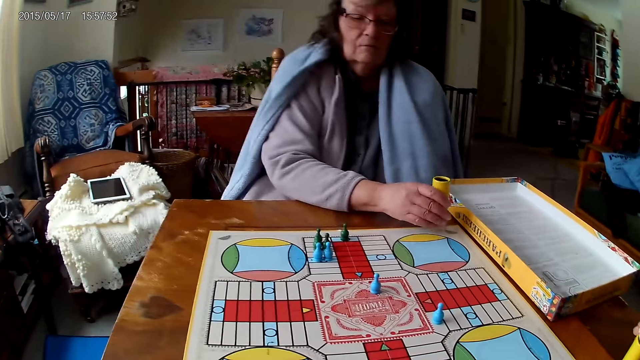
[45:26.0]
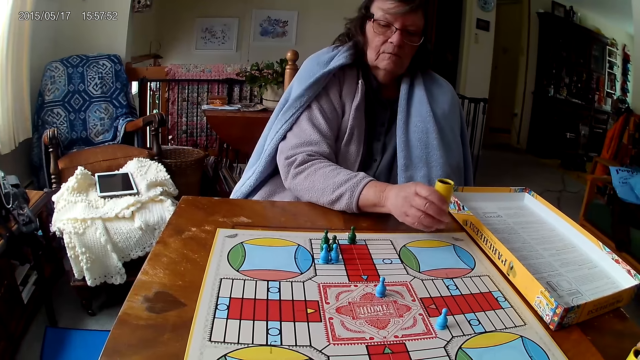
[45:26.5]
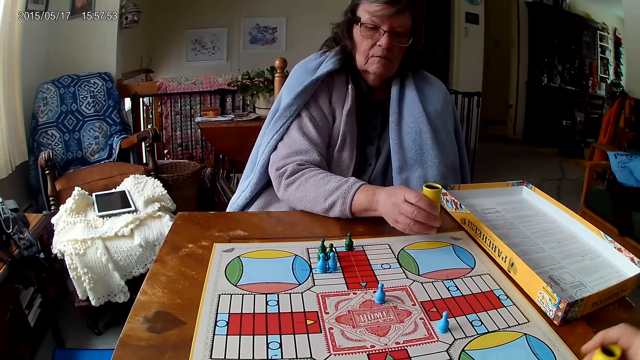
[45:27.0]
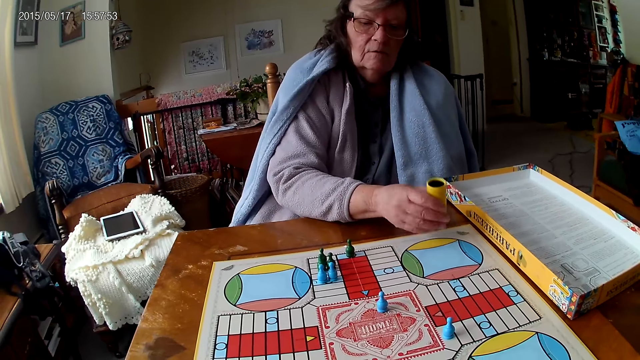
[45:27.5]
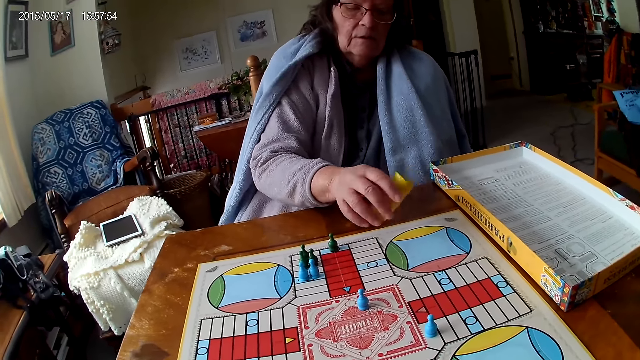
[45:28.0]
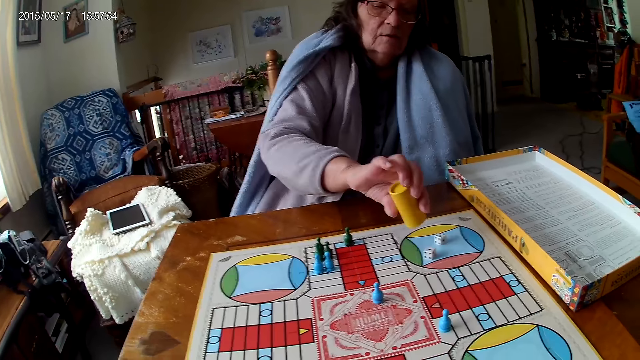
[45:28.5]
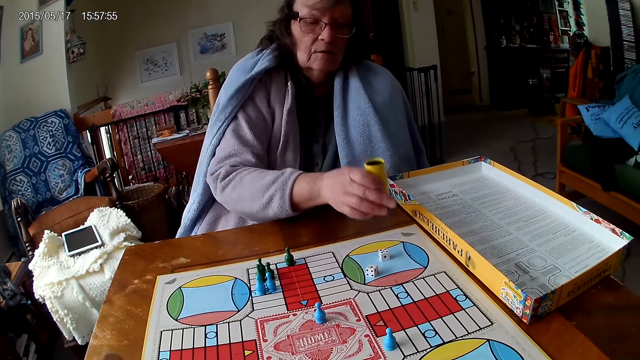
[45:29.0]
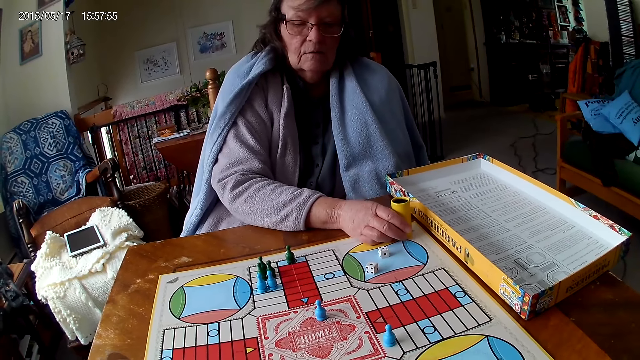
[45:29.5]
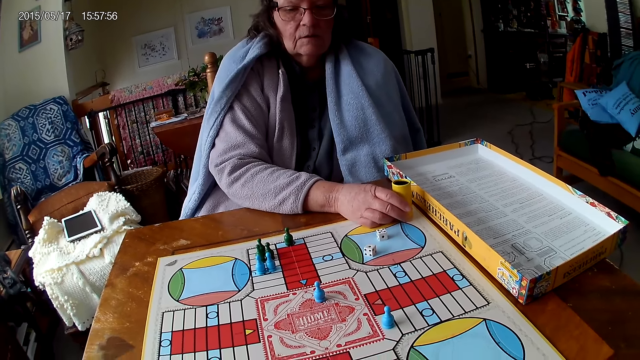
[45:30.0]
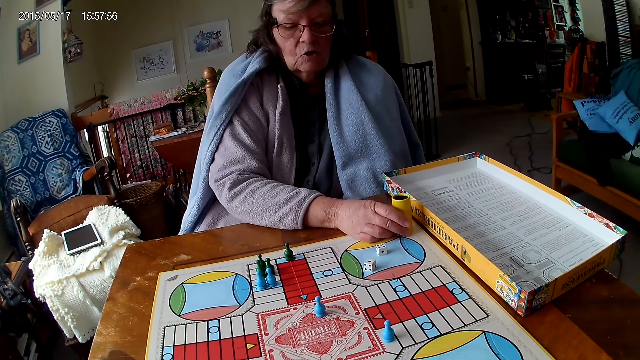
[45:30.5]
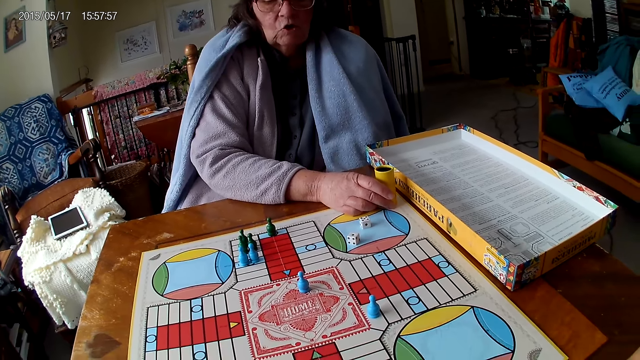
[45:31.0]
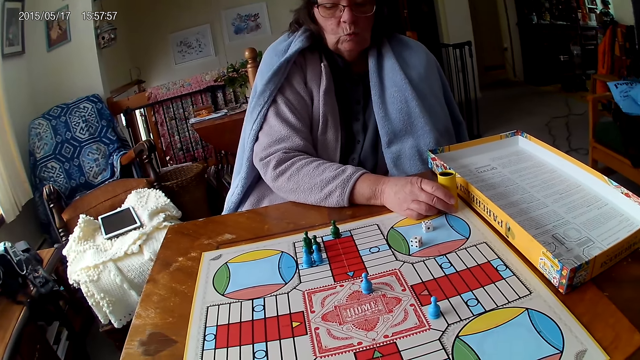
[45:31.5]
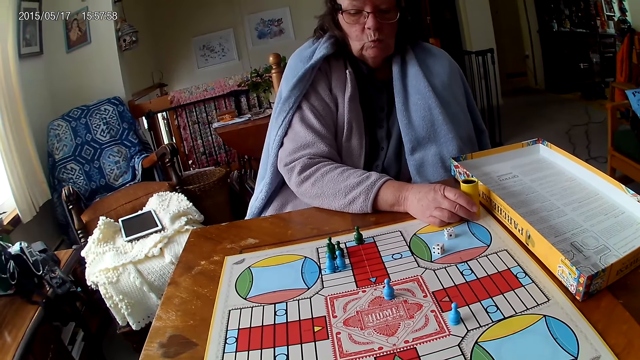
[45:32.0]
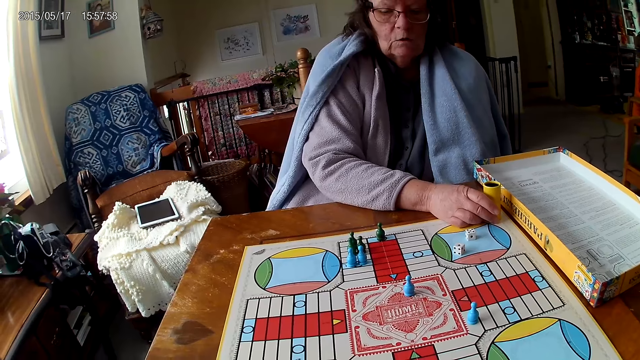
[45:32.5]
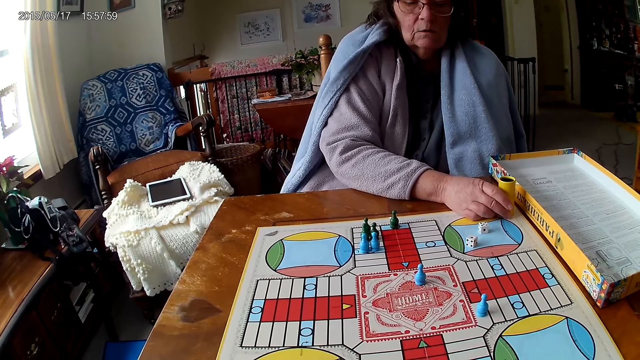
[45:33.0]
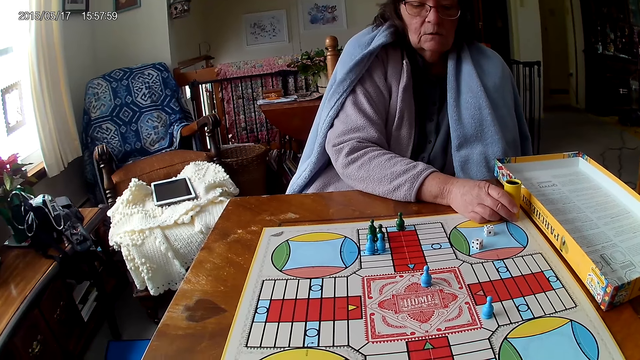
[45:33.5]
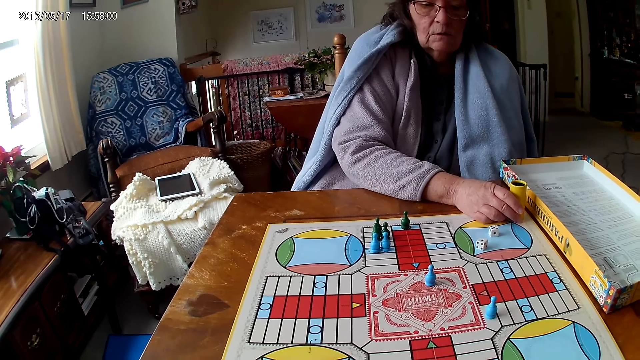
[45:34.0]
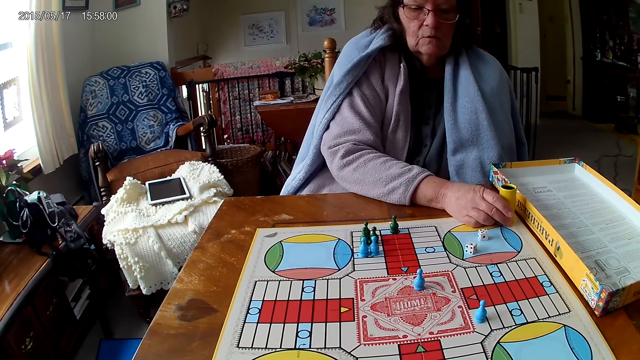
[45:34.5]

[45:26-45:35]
The camera wearer drops the dice into the container. He grabs his container from the table with his right hand. A man drops the dice. The camera wearer shakes the dice. A woman shakes her container with her right hand, drops the dice in her container on the Ludo board, and drops her container on the Ludo board.

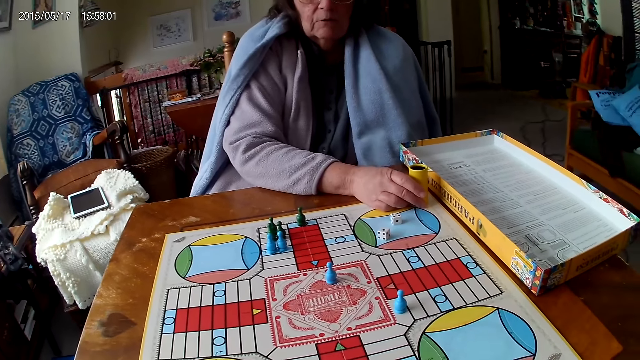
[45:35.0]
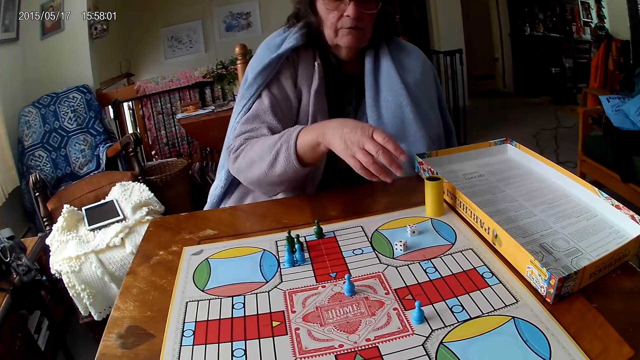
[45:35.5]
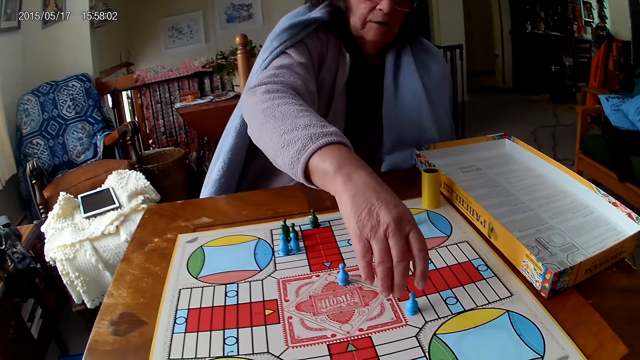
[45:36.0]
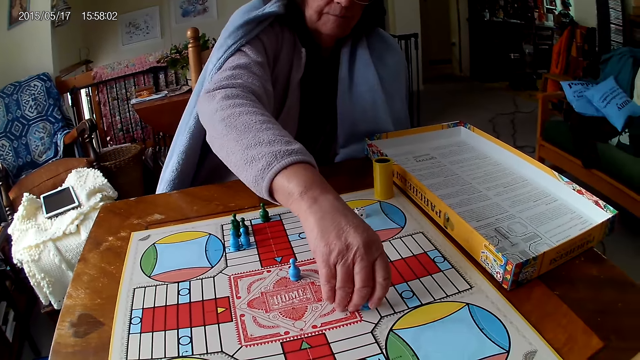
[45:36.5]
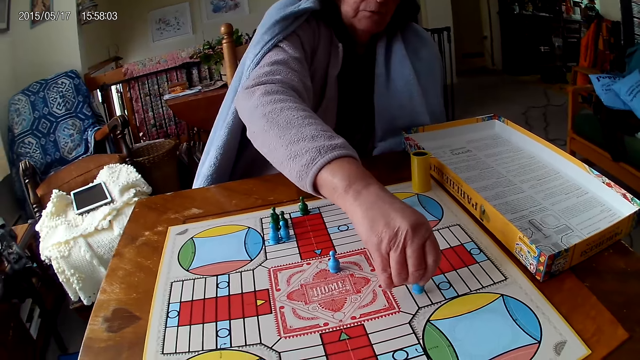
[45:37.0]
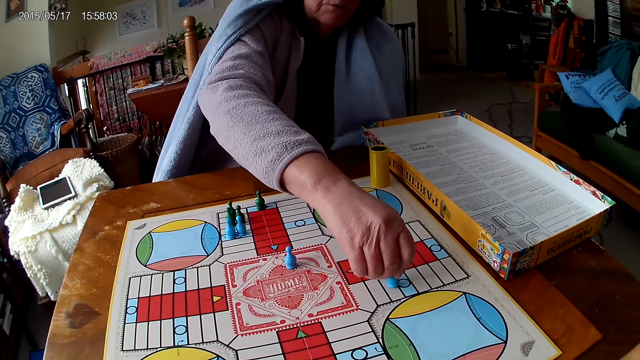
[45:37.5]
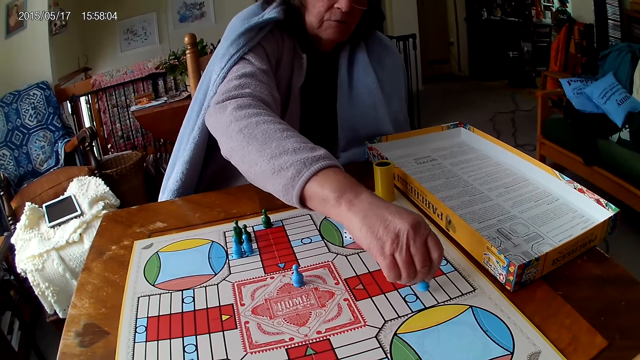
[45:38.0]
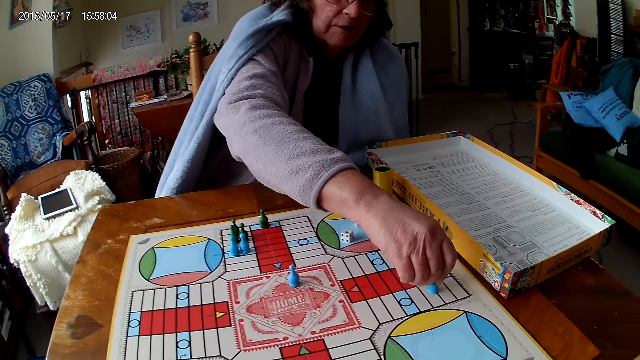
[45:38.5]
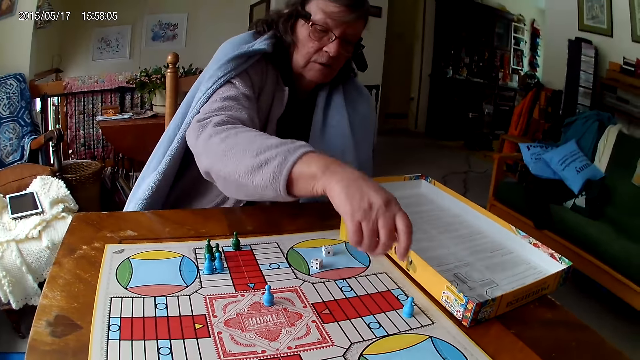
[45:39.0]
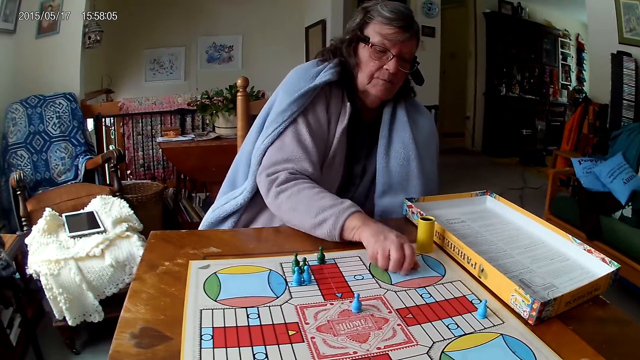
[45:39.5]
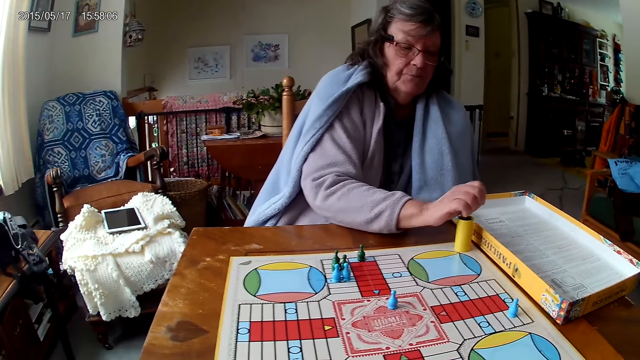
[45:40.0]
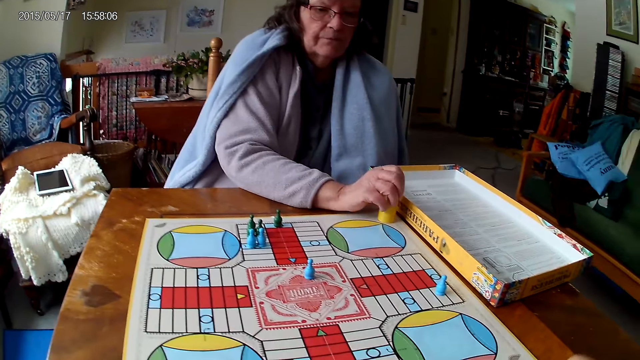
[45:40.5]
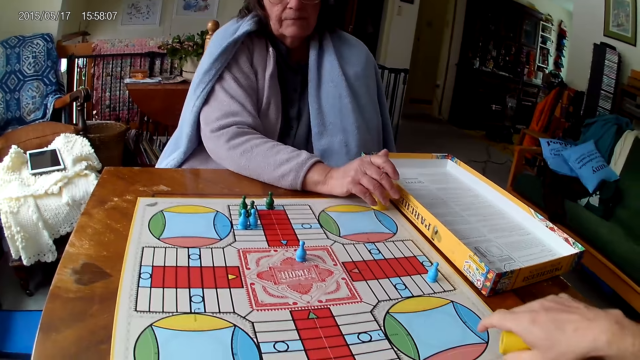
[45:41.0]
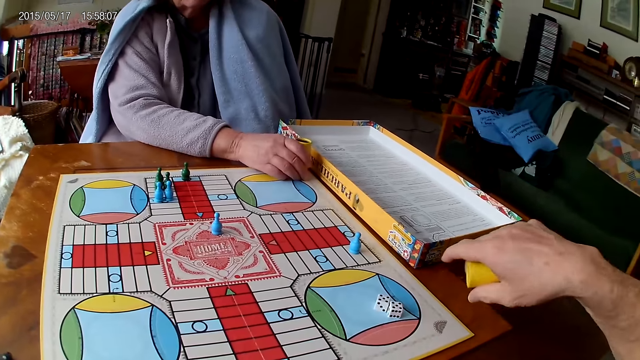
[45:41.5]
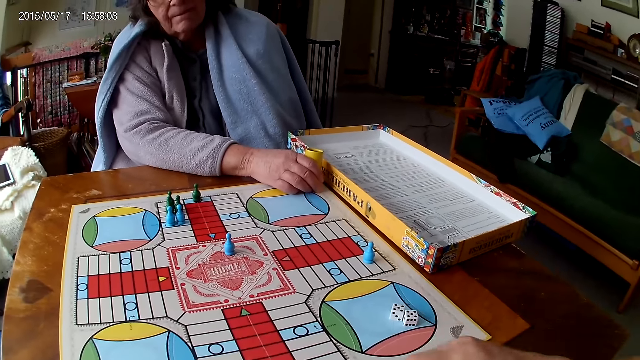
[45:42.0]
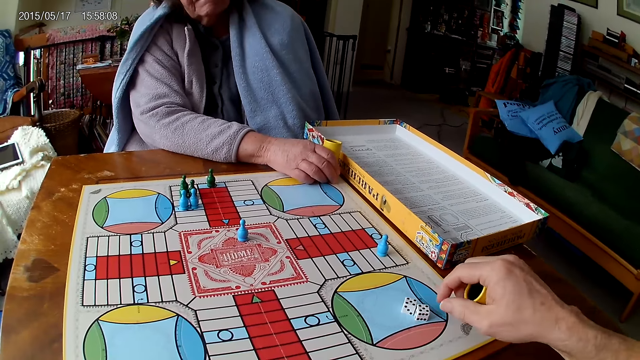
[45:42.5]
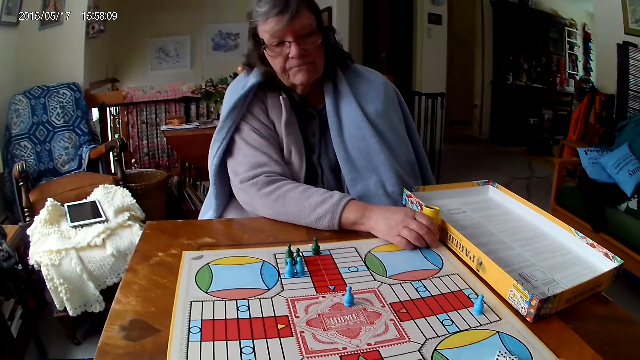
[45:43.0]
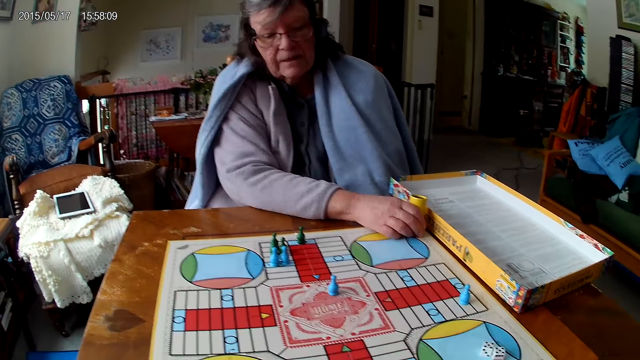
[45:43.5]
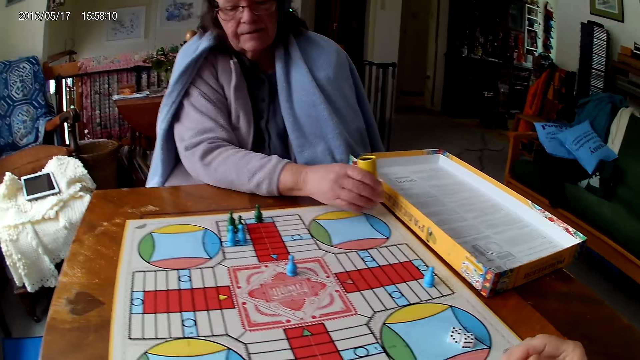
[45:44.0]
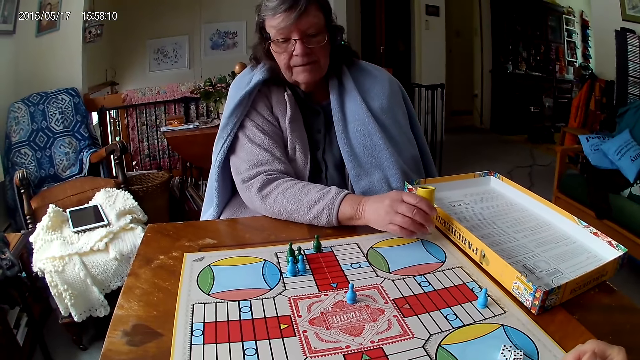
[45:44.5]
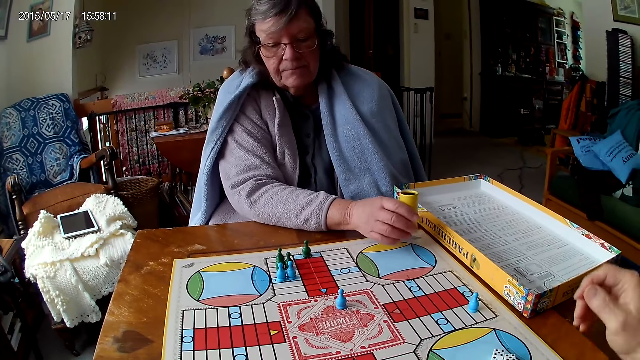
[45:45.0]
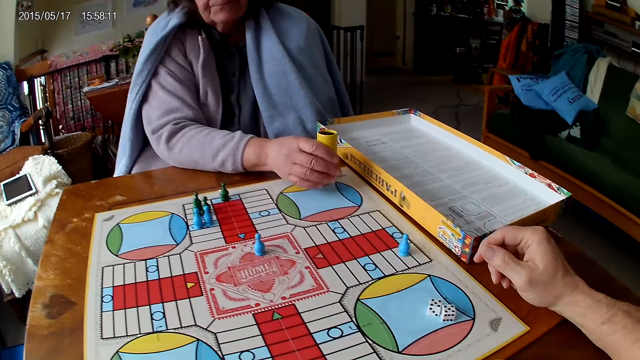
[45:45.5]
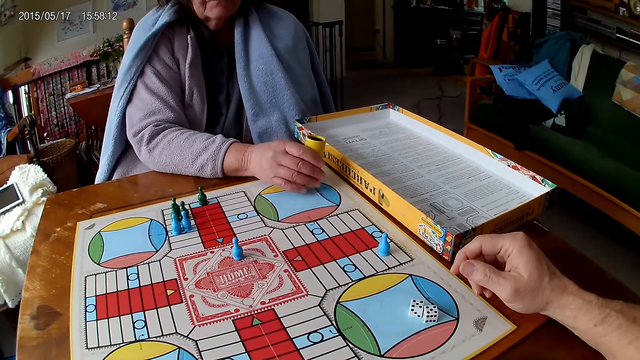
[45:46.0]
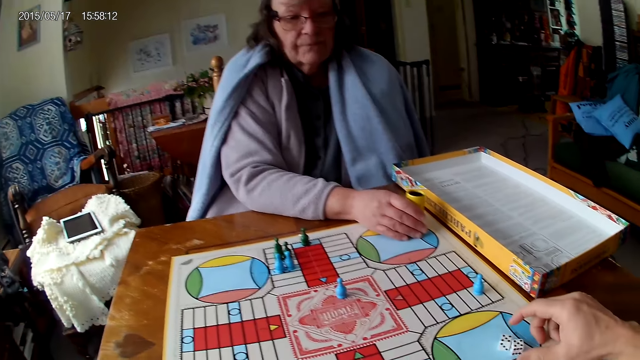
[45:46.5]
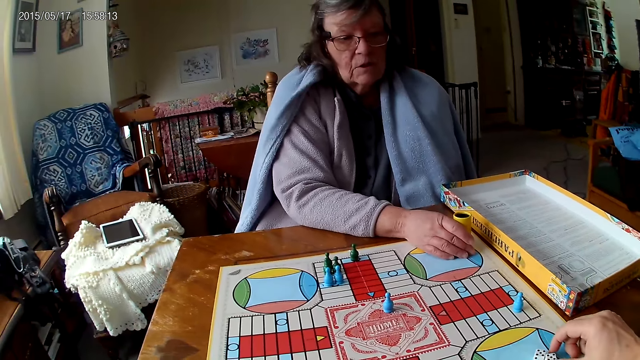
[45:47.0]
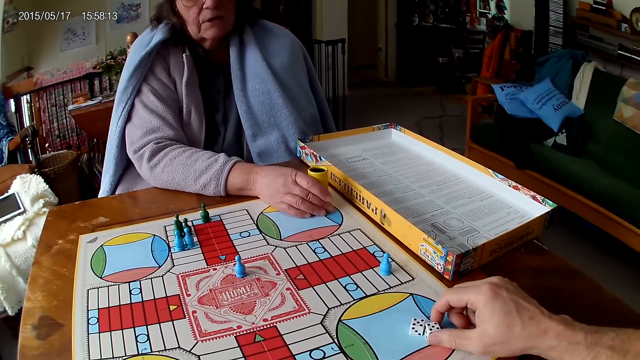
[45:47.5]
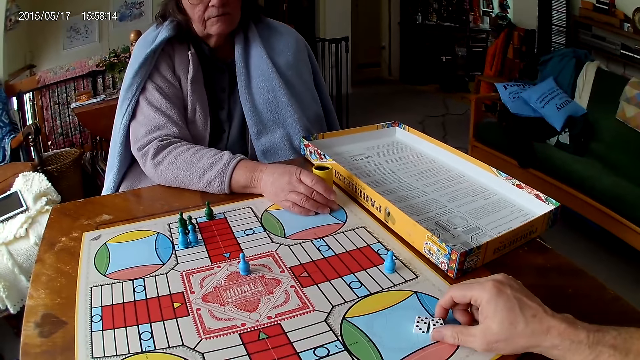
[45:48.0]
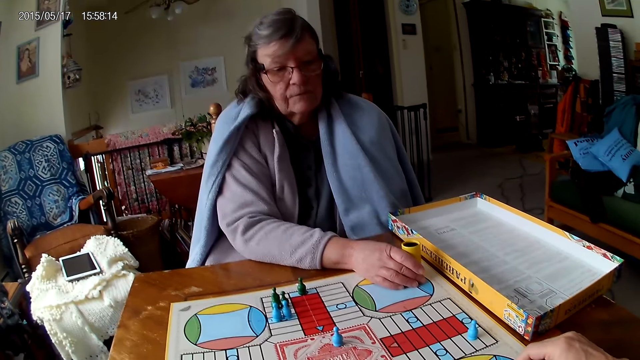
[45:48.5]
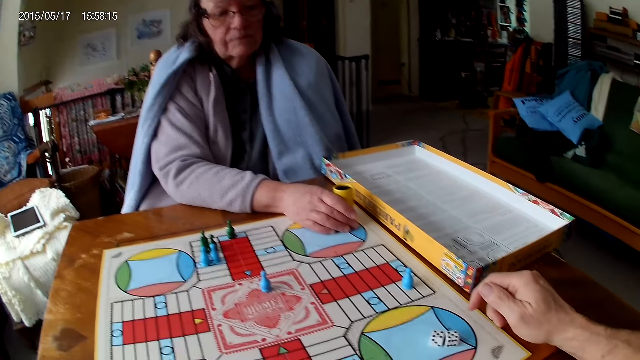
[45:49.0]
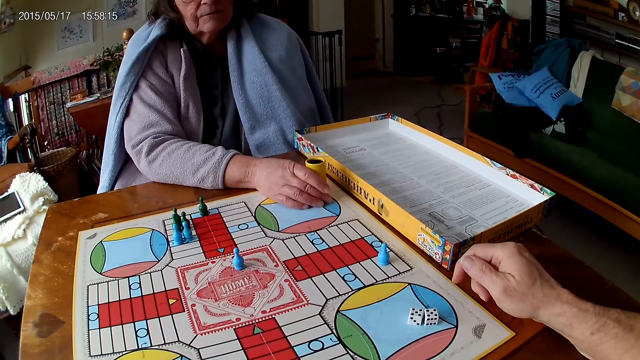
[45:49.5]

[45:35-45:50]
A woman moves a piece on the Ludo board with her right hand. The camera wearer moves the dice. He picks the dice. The woman picks her dice from the Ludo board with her right hand. The camera wearer shakes his container with his right hand. The woman drops the dice into her container. A man drops the dice. The camera wearer drops the dice in his container on the table. He spins the dice. The woman shakes her container with her right hand and drops her container on the Ludo board. The camera wearer touches a die on the Ludo board with his right hand.
